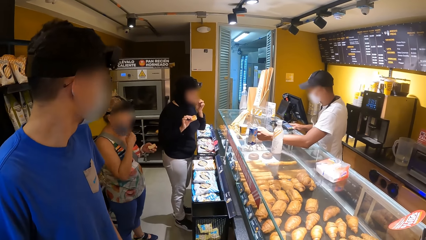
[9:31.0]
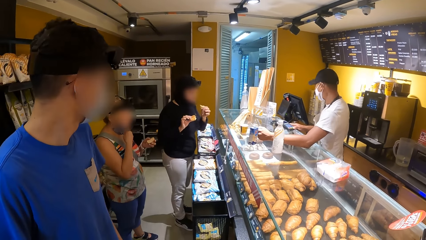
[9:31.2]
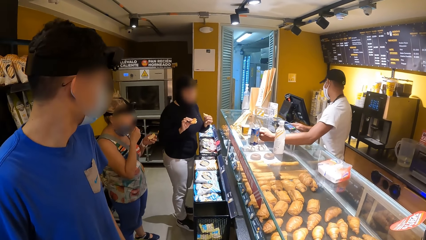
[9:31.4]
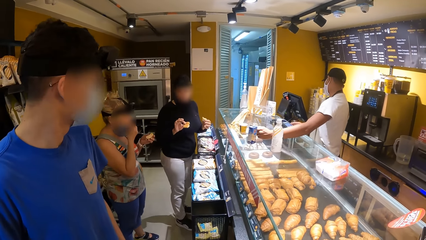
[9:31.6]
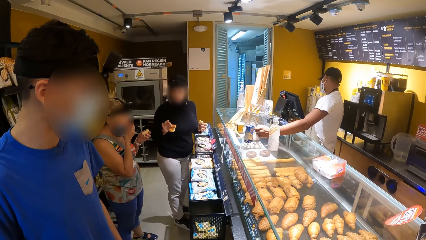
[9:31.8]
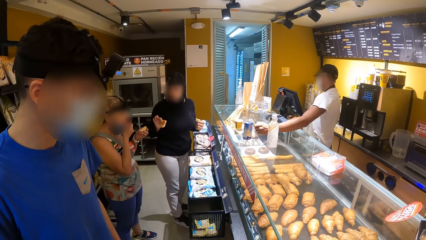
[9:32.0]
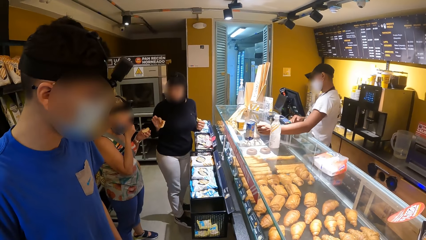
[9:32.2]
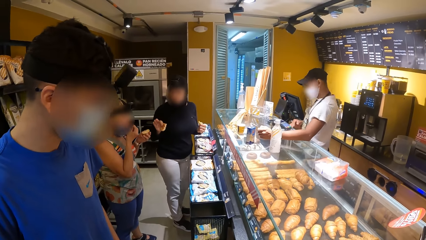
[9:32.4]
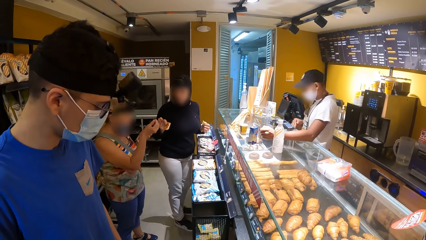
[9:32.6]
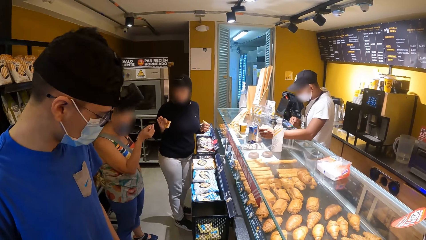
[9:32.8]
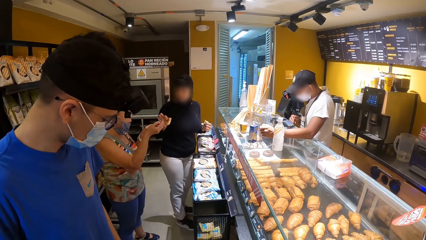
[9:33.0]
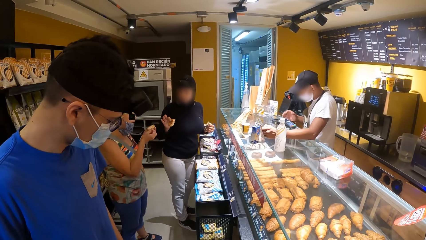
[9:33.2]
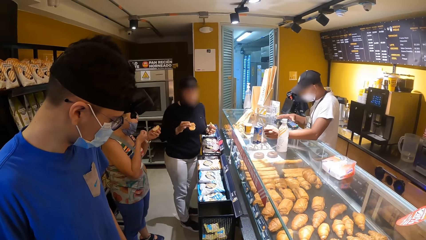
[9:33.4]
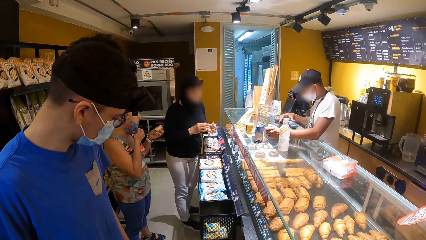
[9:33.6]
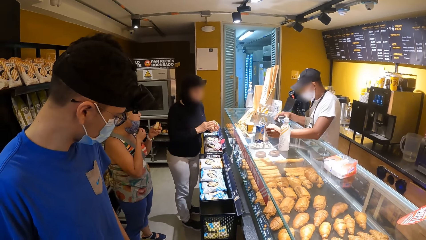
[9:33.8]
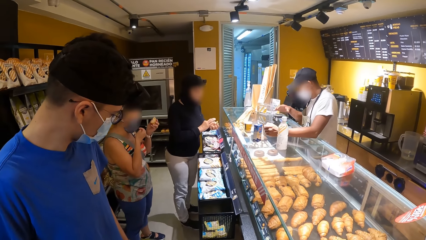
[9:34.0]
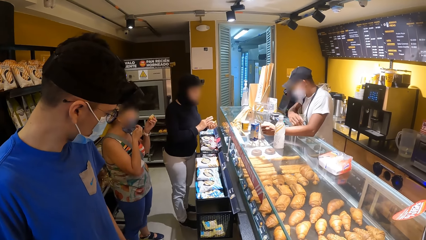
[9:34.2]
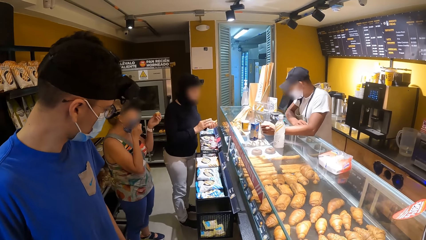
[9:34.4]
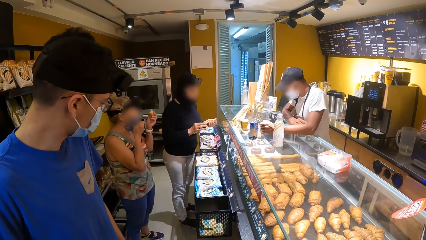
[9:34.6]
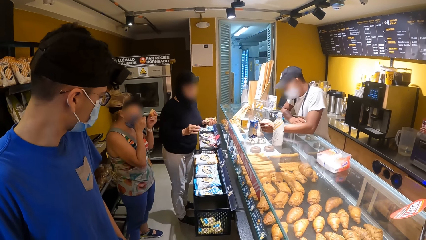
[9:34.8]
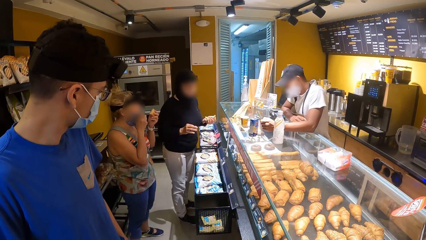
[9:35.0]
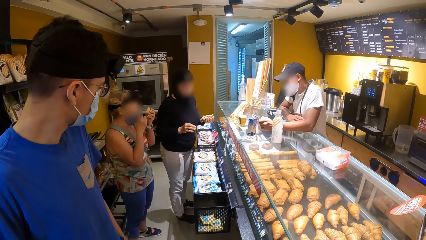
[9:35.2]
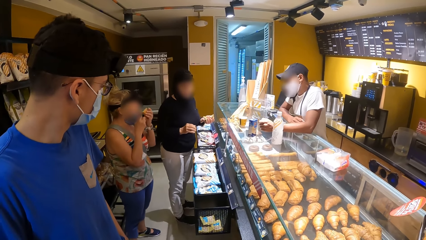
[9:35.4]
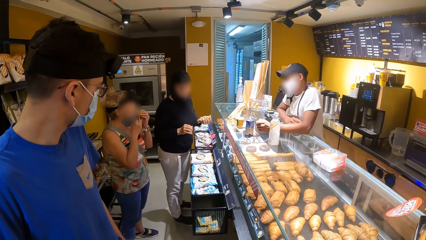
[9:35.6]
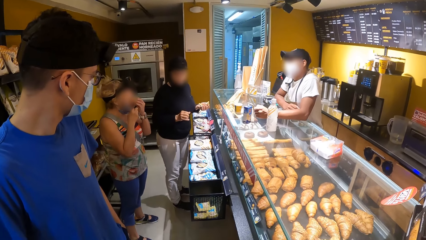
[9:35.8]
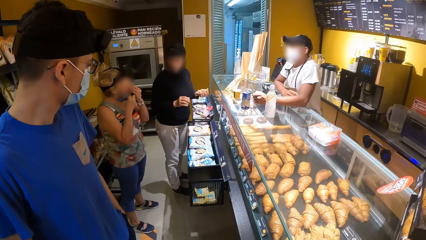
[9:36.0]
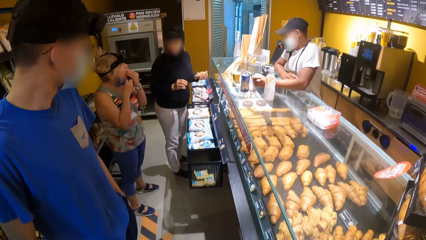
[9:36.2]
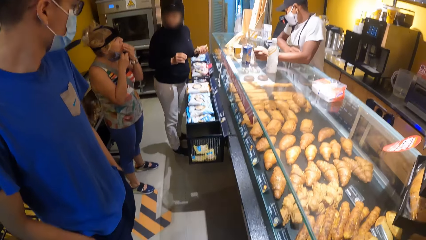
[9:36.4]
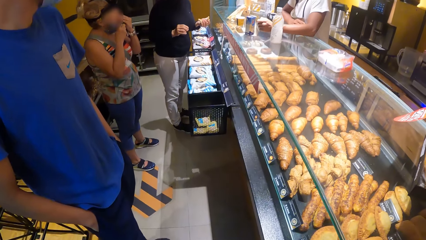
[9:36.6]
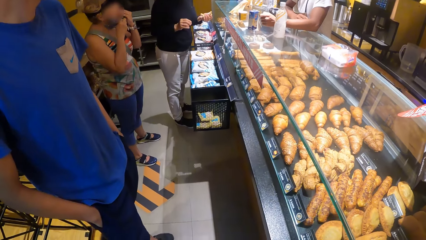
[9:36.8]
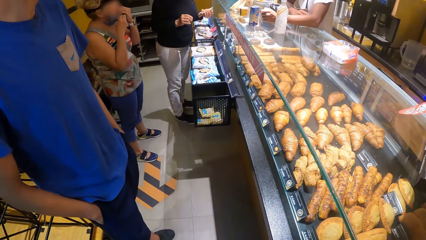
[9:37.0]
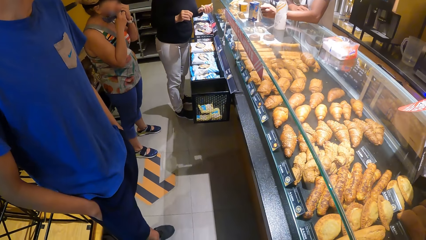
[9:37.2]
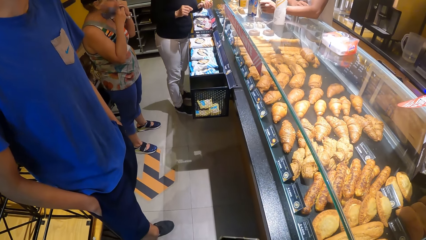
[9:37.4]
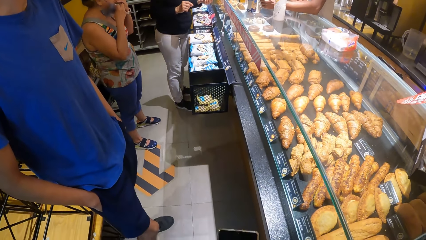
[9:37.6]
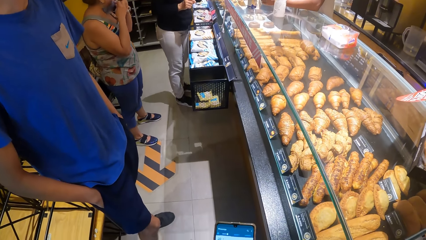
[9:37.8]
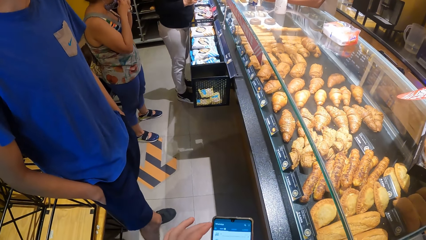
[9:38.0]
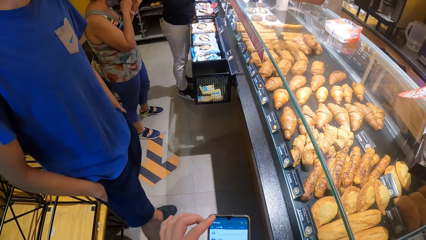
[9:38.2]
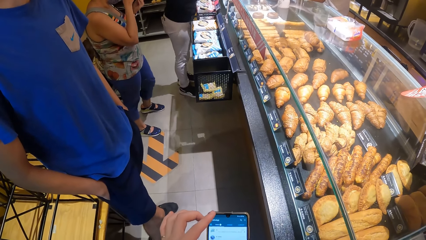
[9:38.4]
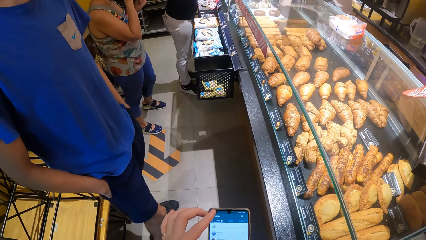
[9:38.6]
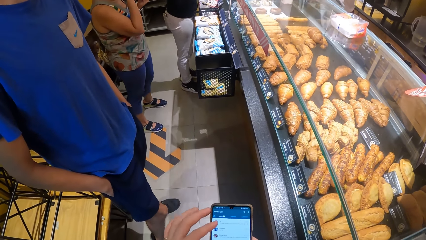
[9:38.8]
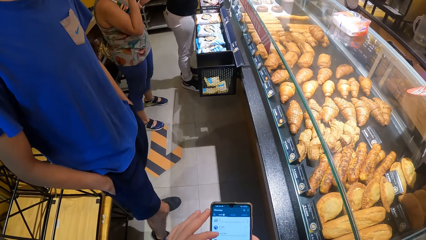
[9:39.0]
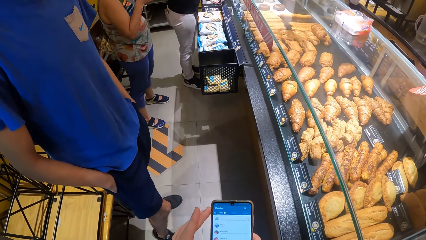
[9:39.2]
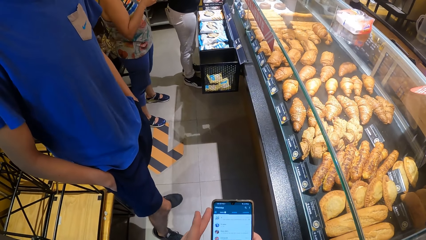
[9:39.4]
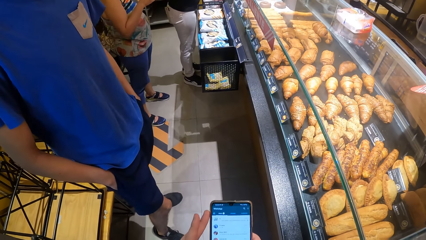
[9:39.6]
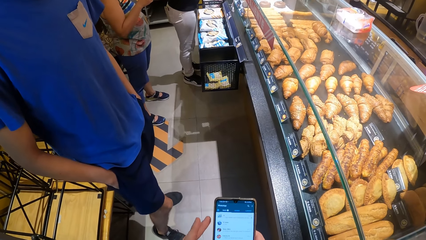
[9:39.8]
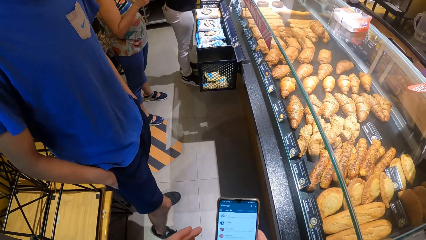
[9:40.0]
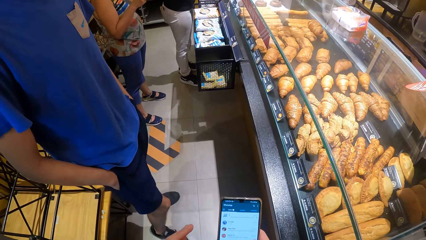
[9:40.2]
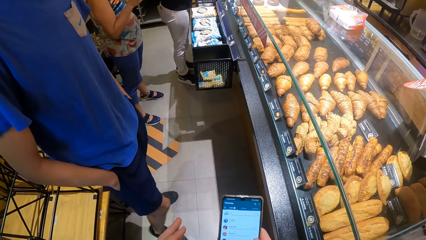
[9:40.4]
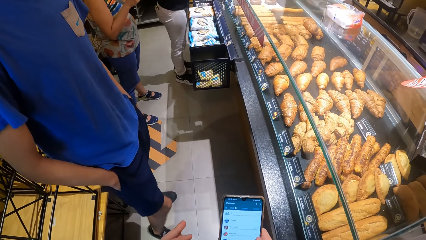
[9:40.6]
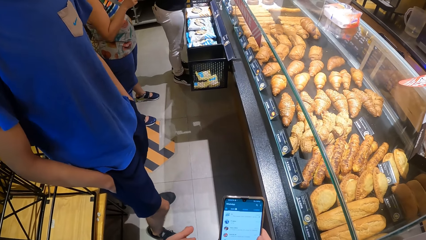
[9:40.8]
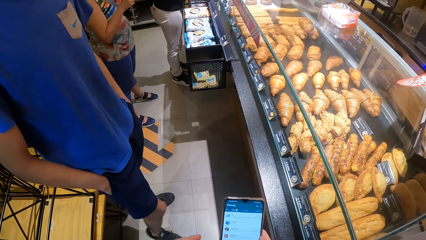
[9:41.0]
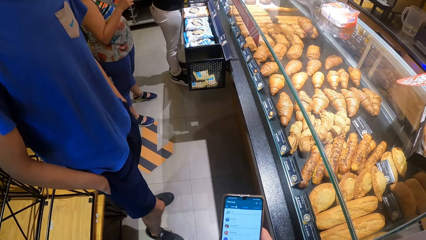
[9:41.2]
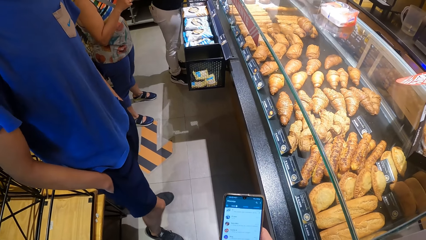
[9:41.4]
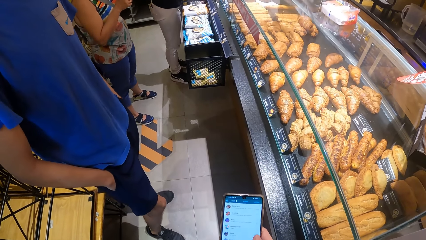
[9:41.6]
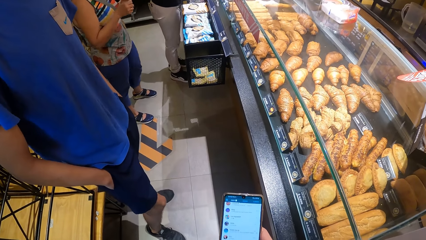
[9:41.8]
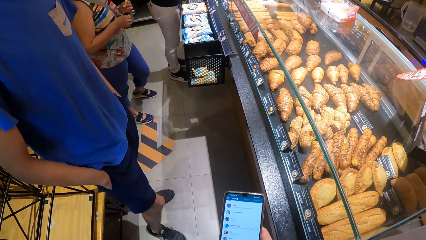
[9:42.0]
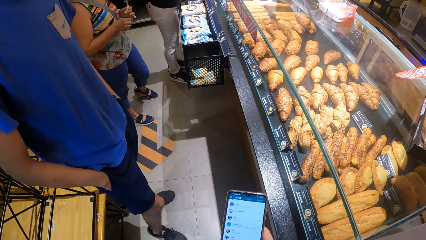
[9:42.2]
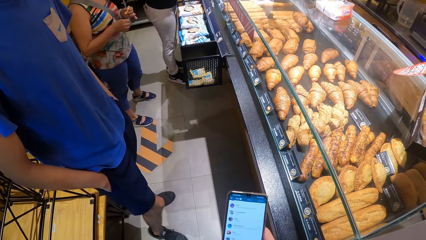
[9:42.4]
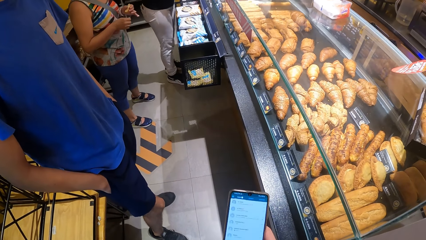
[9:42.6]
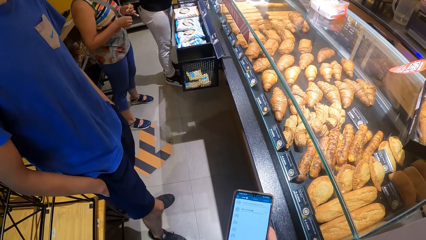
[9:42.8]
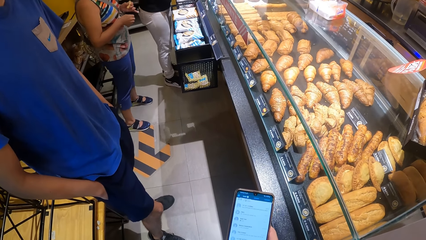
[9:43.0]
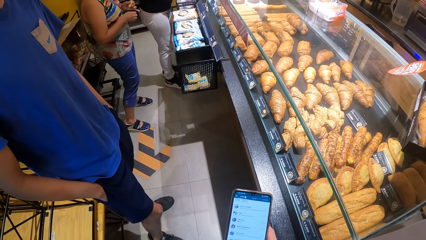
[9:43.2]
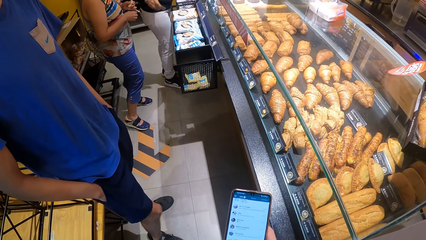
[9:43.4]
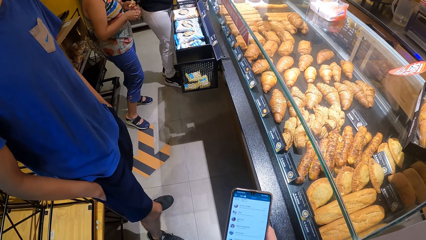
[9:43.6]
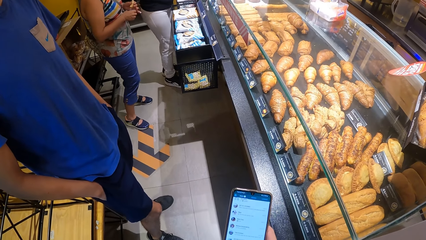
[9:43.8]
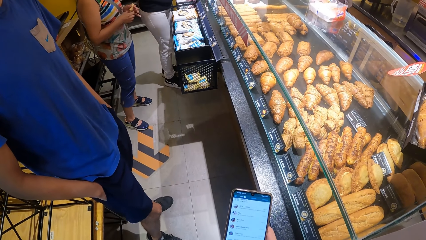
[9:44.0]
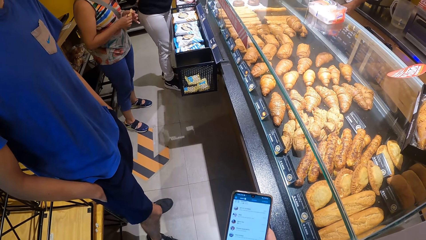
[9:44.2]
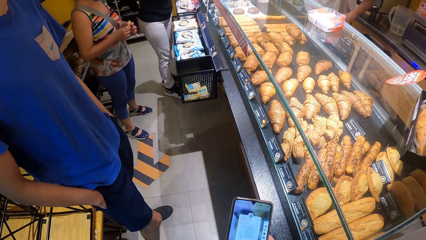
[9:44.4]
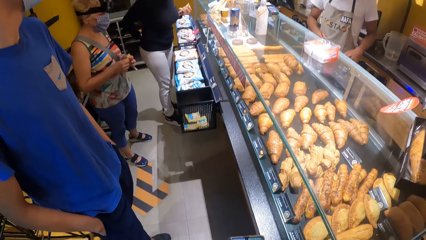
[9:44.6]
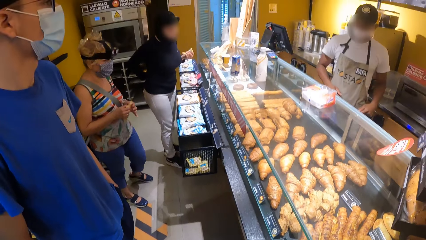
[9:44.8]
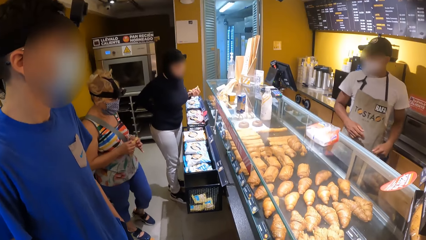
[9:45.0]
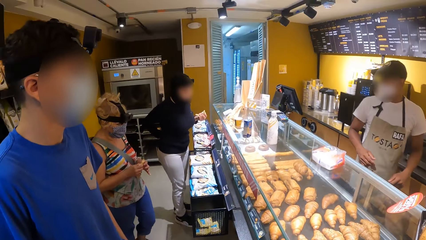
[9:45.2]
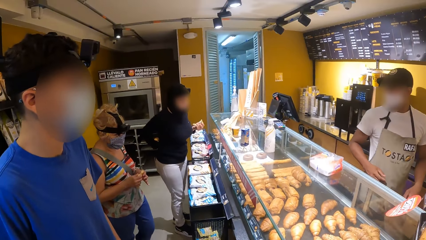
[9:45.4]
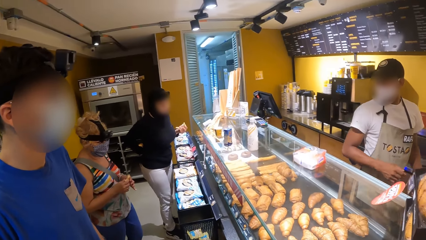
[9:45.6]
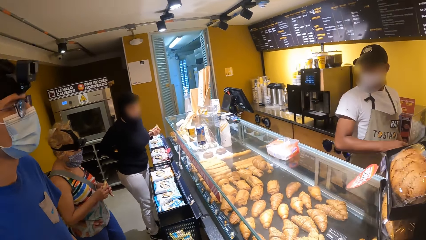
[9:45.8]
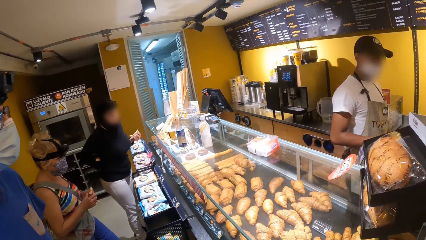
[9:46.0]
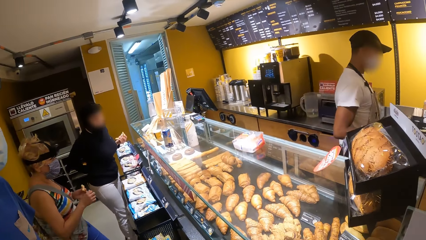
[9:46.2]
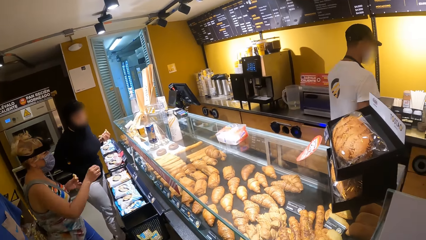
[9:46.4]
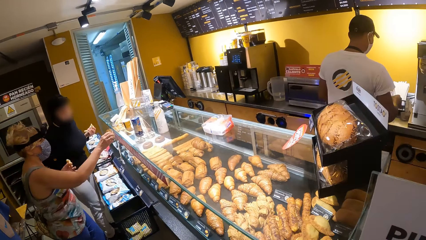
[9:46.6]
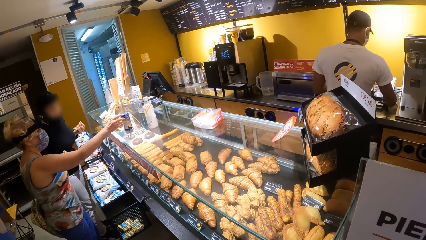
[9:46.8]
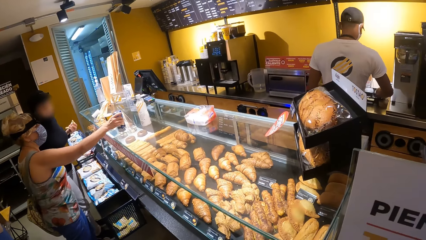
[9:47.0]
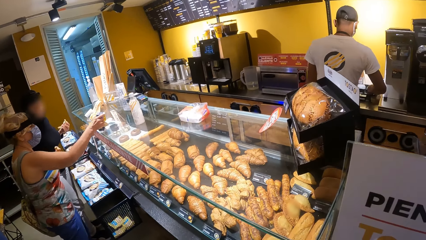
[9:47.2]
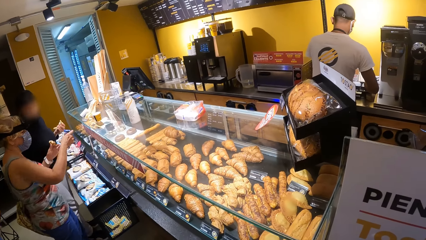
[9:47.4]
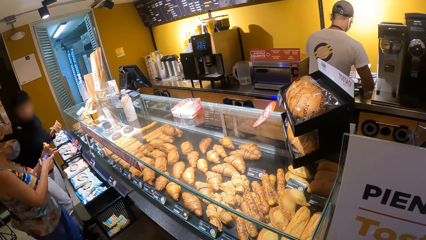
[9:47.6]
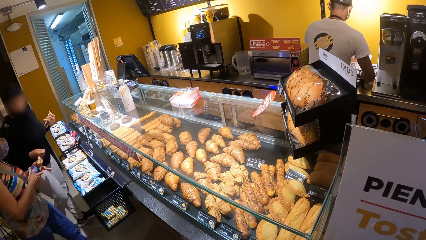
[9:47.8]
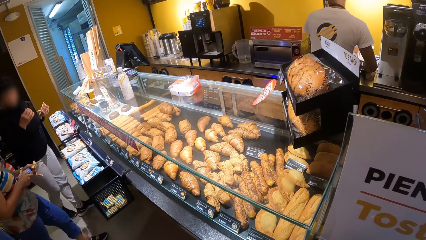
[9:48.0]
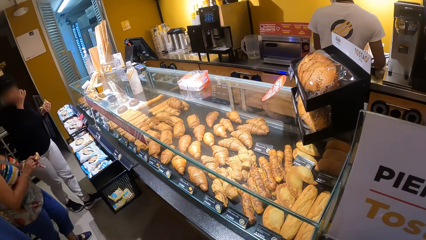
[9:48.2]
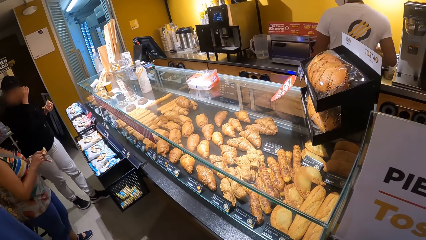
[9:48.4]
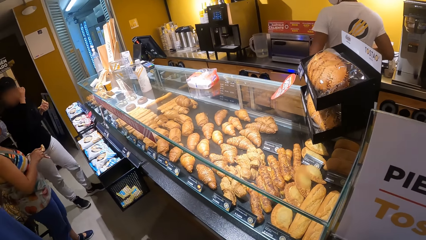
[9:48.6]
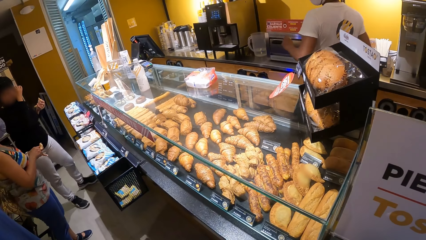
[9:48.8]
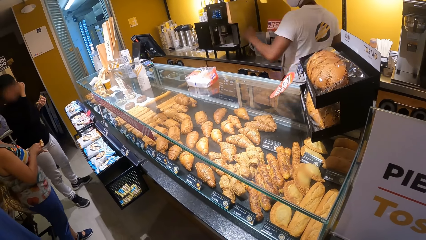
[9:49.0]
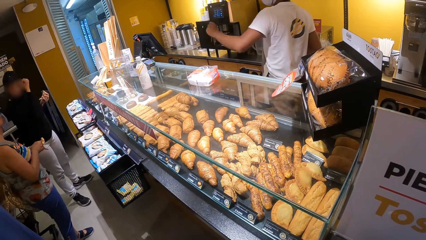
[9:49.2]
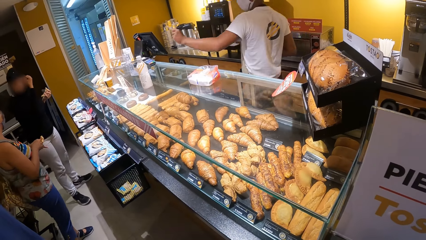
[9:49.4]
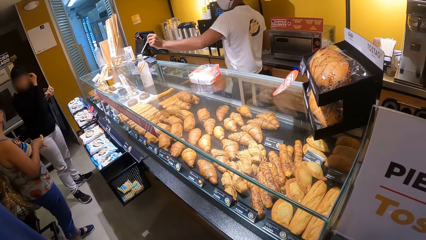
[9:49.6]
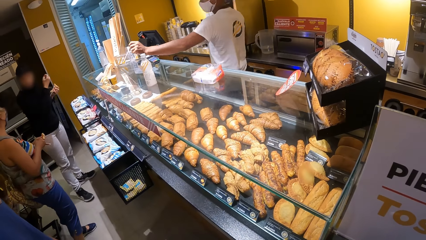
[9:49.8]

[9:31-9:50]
A person checks on the credit card reader. The camera wearer operates the phone. They scroll the phone. The person walks along the counter. The camera wearer looks around the bakery. The person picks up a straw.
